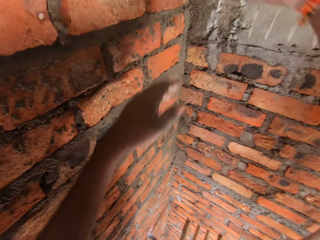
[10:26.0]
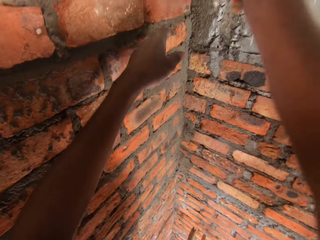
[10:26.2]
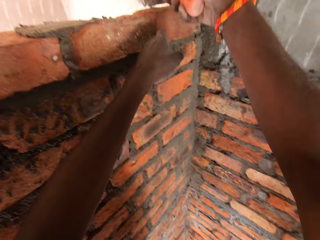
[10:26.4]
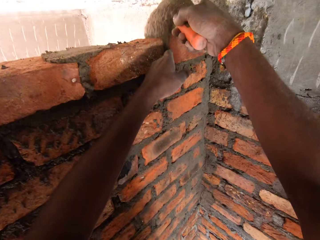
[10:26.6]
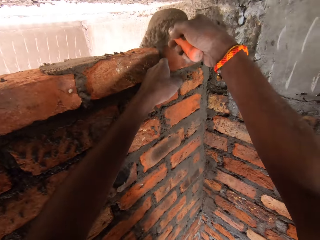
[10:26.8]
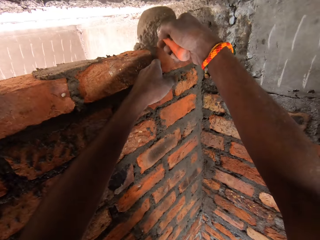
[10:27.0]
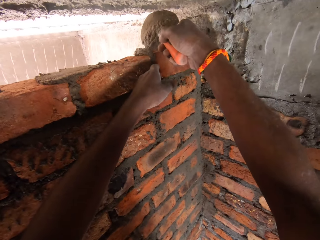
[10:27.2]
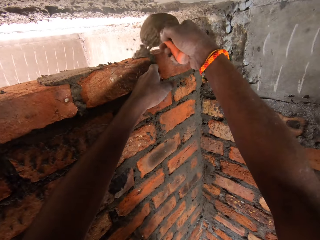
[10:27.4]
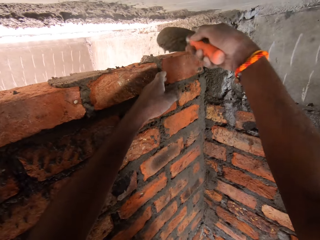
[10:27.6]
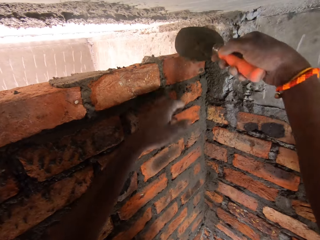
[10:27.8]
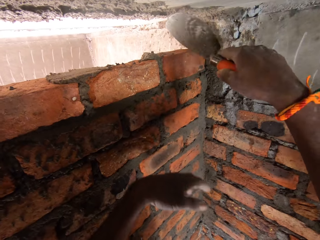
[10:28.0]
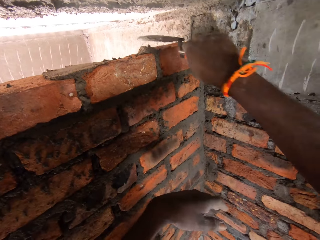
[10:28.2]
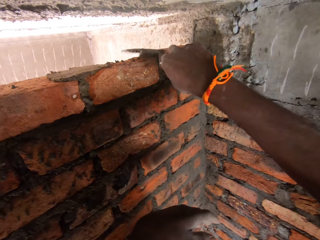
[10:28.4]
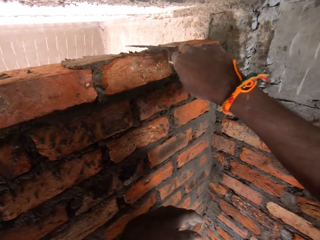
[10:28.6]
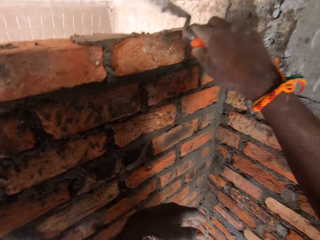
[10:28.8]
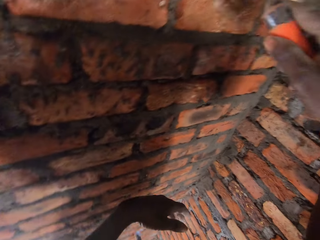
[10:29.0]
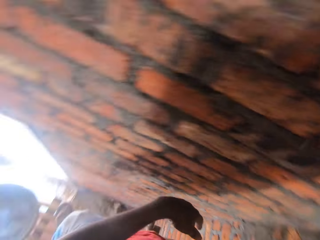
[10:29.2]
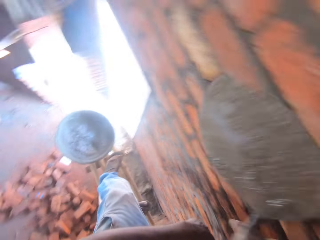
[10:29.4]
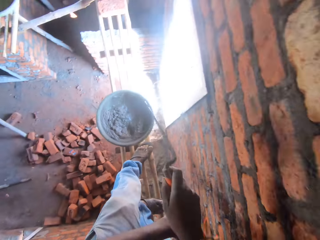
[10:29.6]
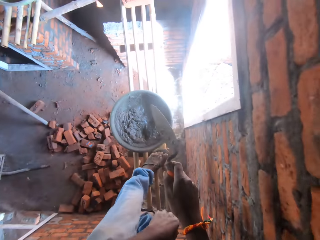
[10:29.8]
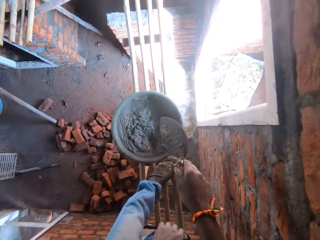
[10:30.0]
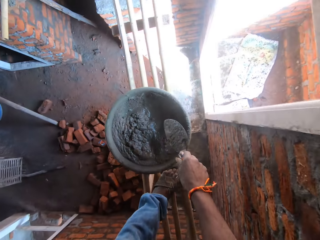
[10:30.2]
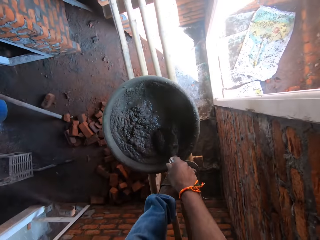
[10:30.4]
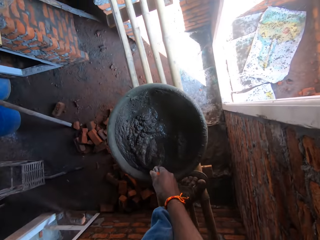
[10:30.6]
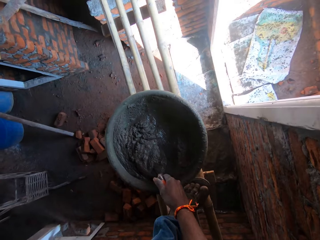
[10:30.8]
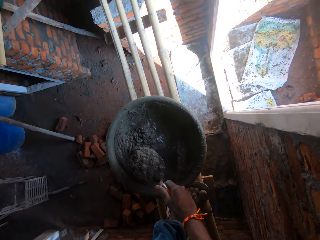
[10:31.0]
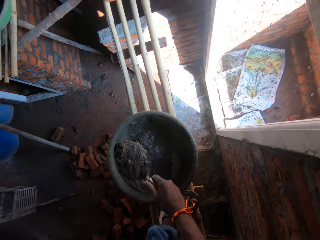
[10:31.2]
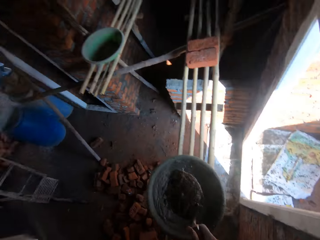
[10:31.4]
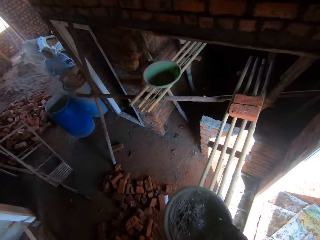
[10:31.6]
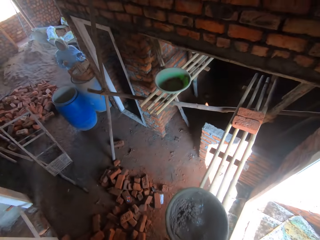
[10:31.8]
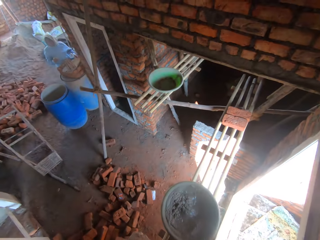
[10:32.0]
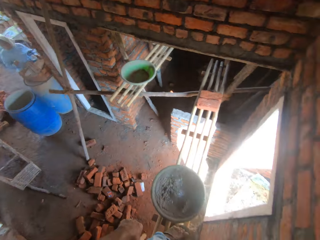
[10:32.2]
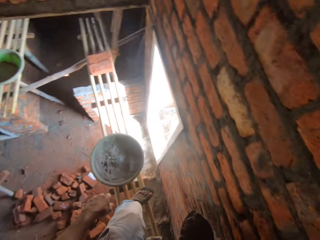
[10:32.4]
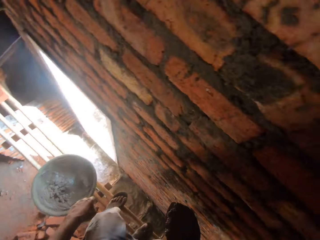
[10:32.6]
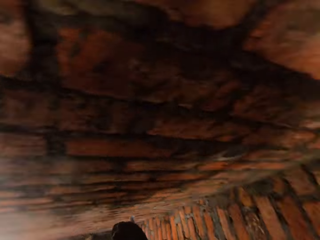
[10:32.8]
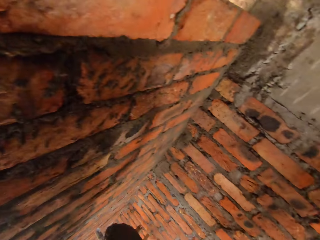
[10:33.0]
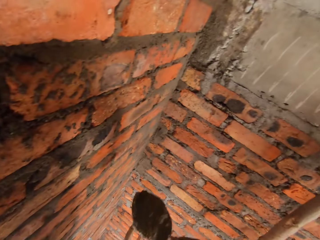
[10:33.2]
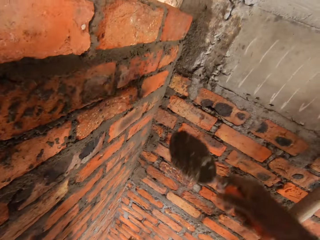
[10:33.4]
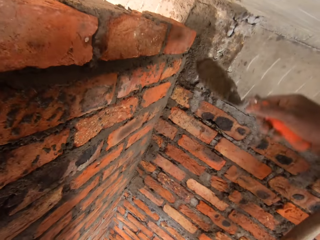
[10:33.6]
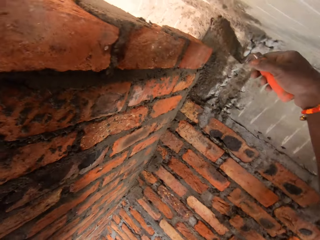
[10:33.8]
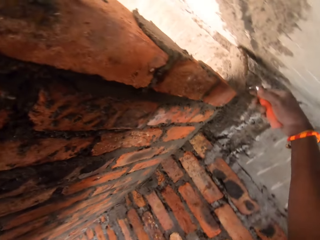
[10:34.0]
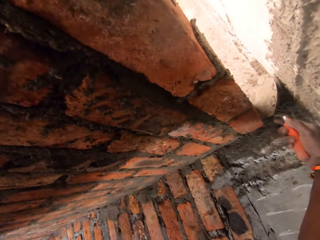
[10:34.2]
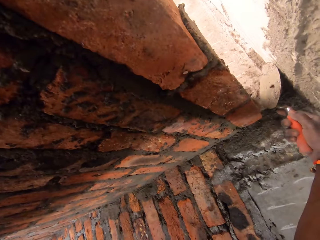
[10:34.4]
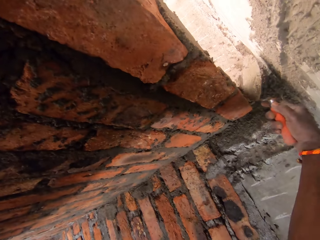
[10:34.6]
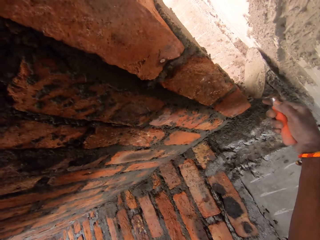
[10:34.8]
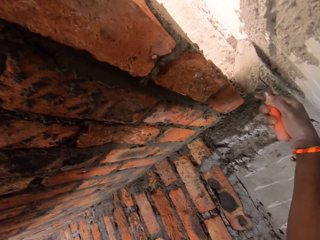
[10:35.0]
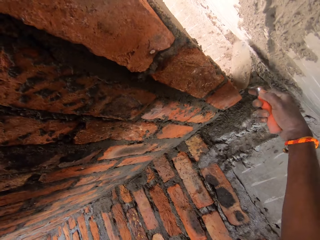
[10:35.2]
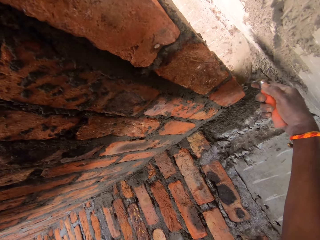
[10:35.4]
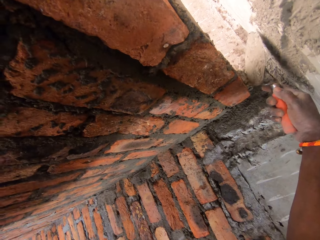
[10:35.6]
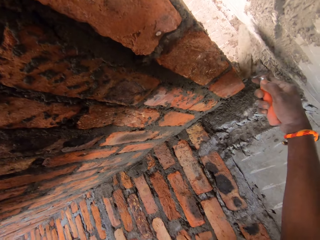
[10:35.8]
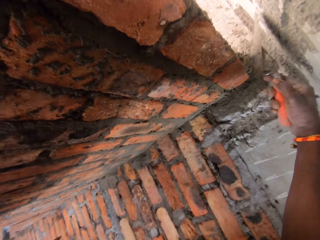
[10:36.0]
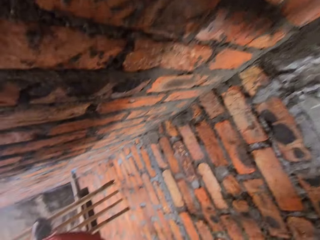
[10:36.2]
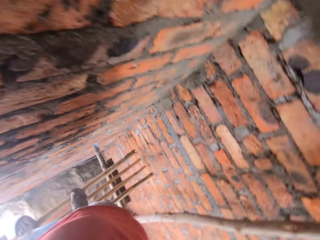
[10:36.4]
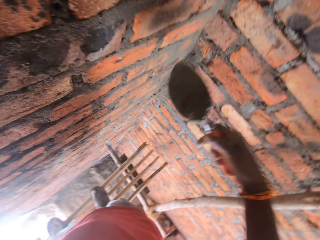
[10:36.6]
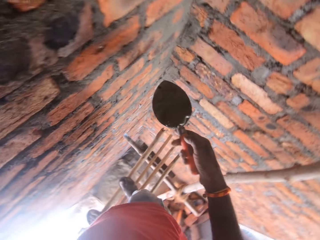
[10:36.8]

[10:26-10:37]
The camera wearer puts the mortar in the joint on the wall with a trowel. They spread the mortar with the trowel. They scoop the mortar with the trowel from the basin. They look at a woman. The camera wearer puts the mortar on the brick with the trowel.

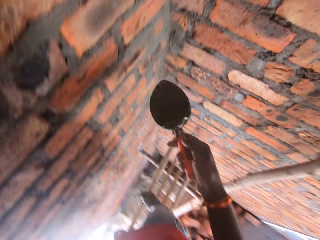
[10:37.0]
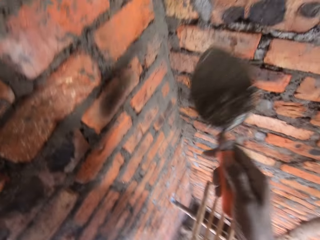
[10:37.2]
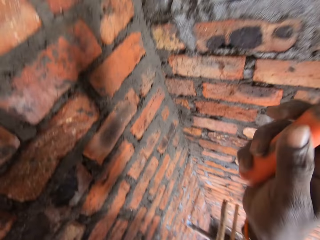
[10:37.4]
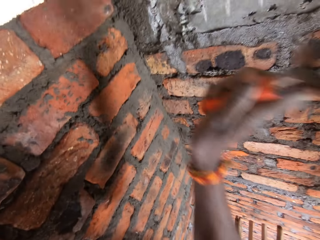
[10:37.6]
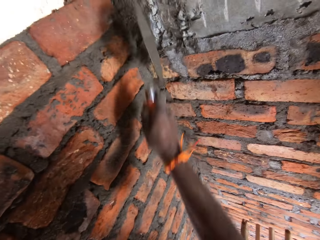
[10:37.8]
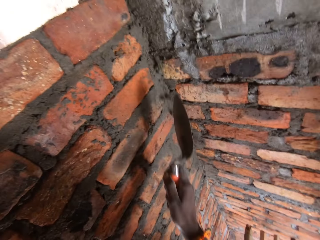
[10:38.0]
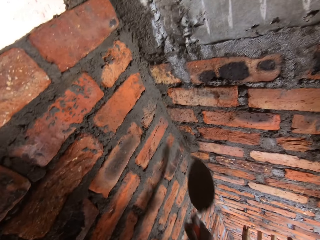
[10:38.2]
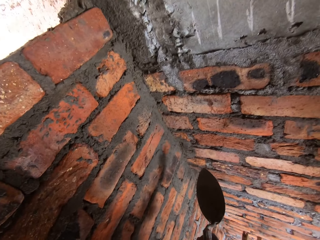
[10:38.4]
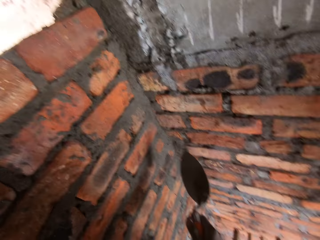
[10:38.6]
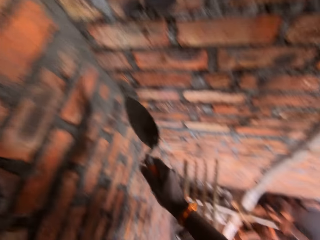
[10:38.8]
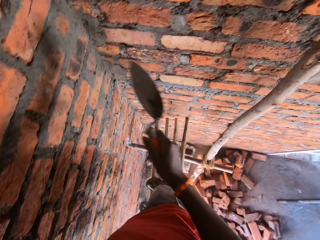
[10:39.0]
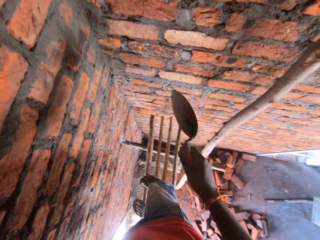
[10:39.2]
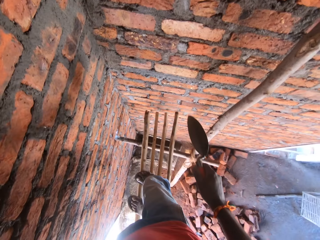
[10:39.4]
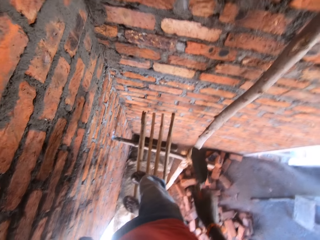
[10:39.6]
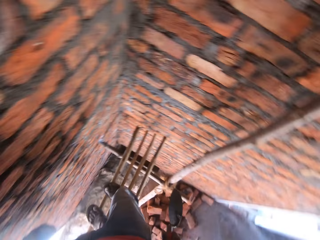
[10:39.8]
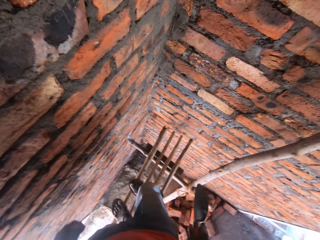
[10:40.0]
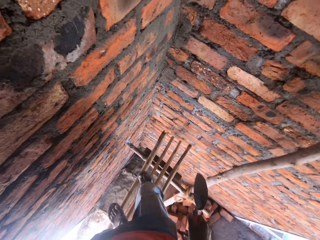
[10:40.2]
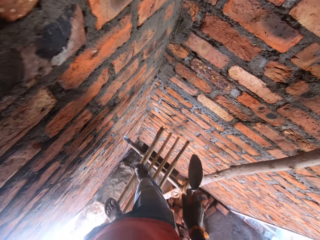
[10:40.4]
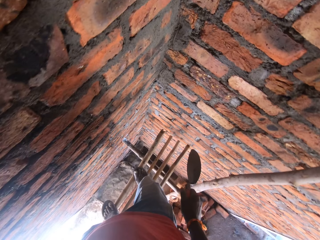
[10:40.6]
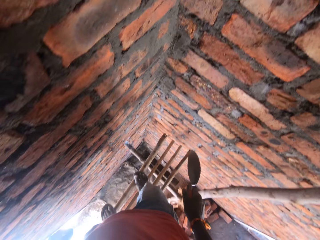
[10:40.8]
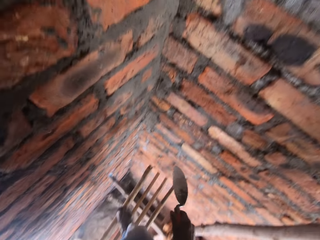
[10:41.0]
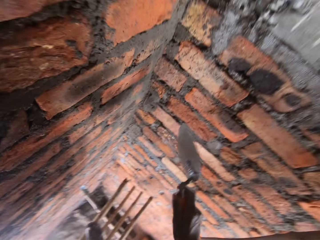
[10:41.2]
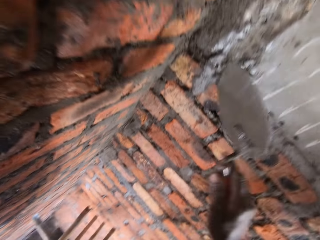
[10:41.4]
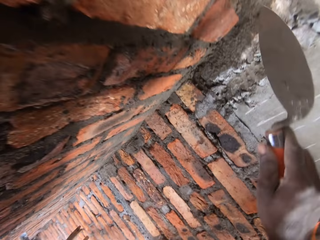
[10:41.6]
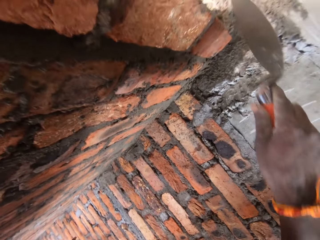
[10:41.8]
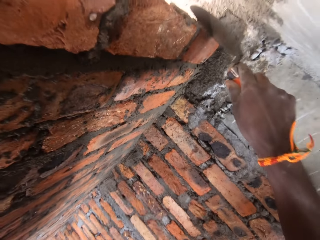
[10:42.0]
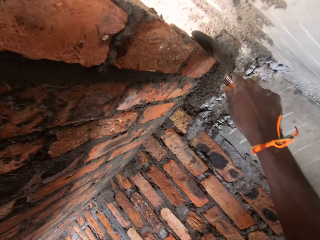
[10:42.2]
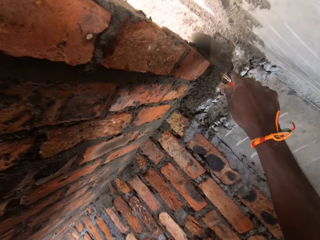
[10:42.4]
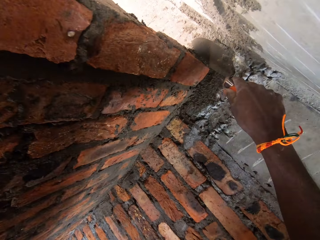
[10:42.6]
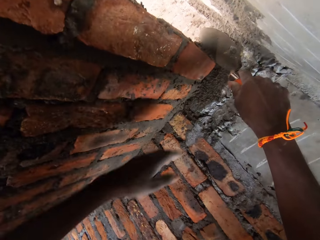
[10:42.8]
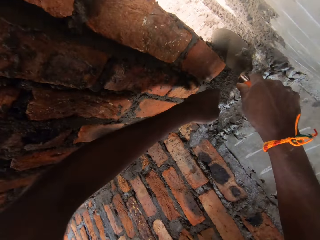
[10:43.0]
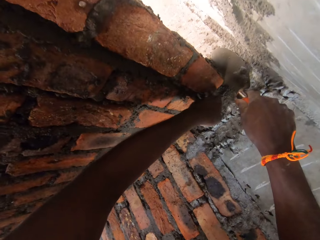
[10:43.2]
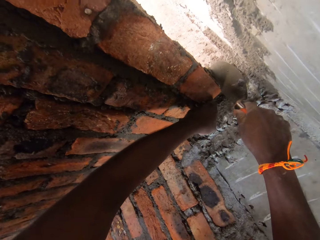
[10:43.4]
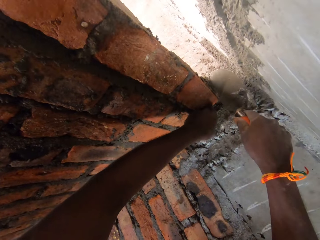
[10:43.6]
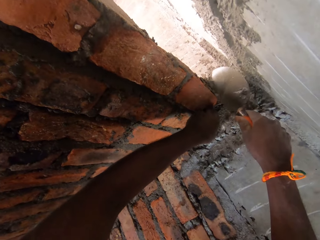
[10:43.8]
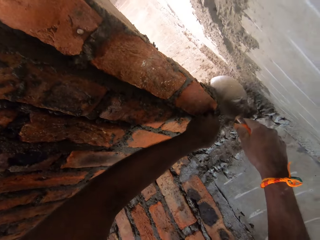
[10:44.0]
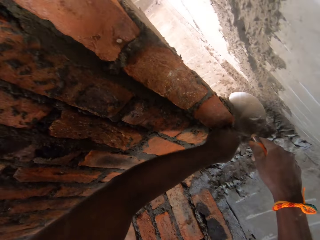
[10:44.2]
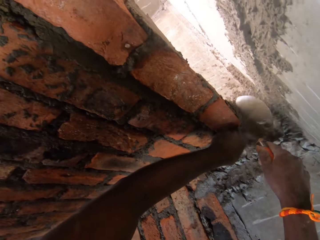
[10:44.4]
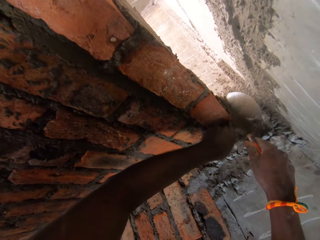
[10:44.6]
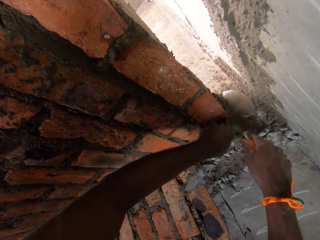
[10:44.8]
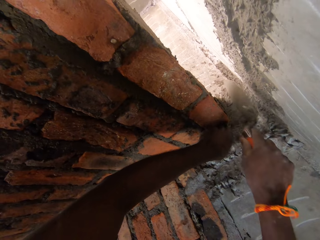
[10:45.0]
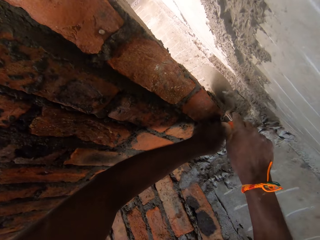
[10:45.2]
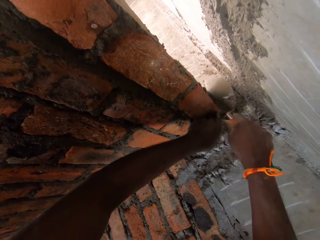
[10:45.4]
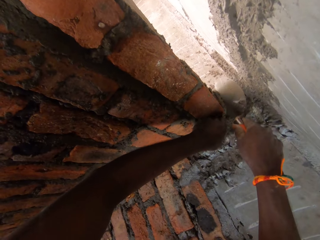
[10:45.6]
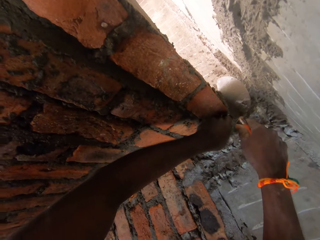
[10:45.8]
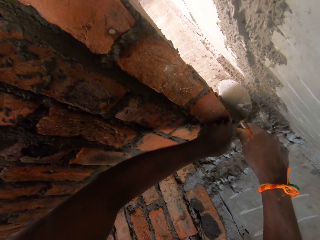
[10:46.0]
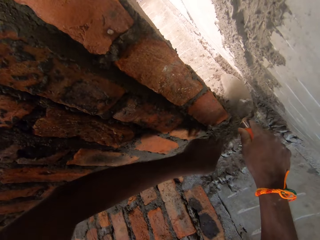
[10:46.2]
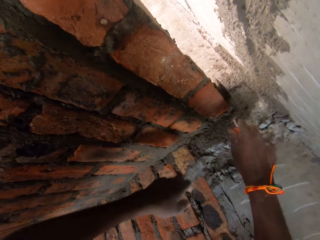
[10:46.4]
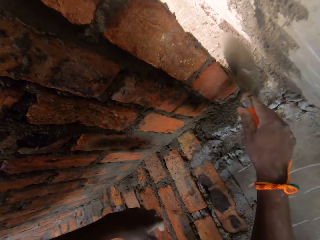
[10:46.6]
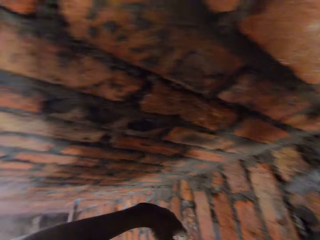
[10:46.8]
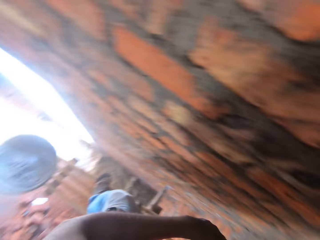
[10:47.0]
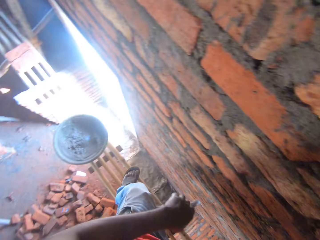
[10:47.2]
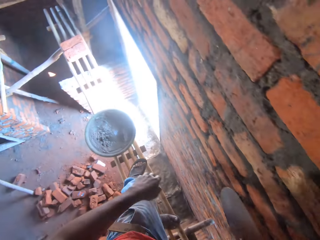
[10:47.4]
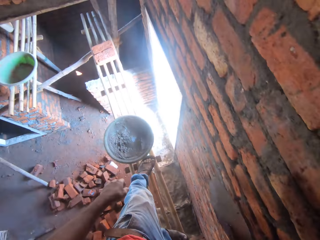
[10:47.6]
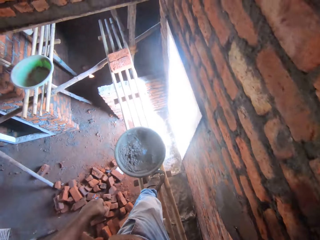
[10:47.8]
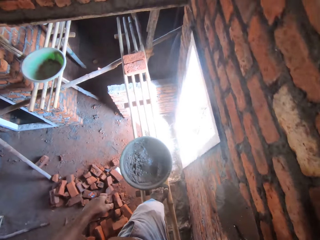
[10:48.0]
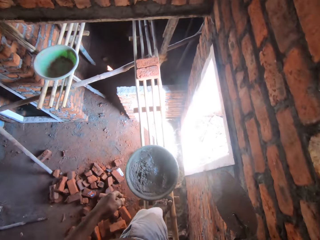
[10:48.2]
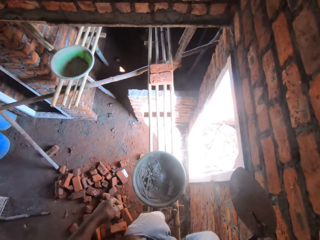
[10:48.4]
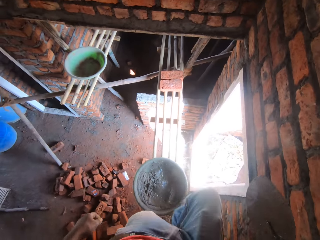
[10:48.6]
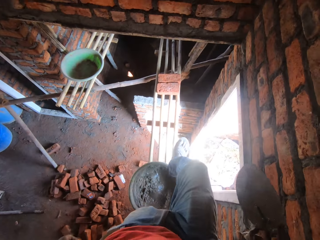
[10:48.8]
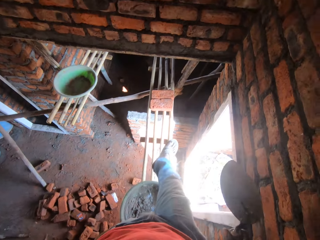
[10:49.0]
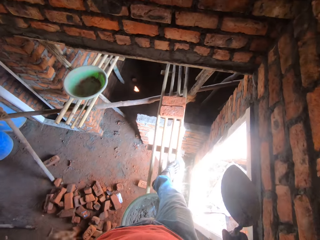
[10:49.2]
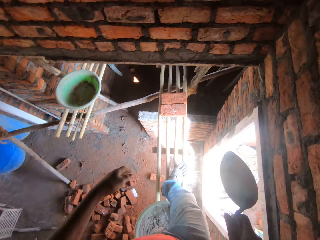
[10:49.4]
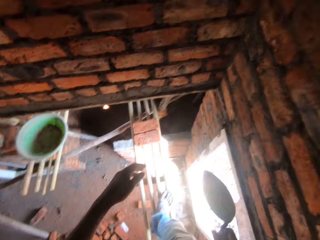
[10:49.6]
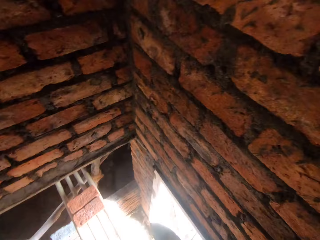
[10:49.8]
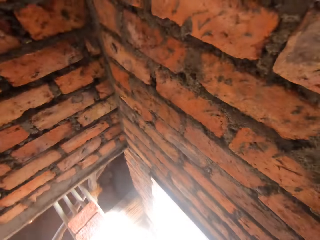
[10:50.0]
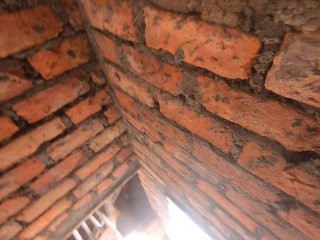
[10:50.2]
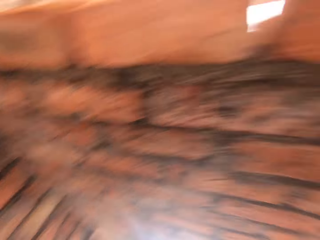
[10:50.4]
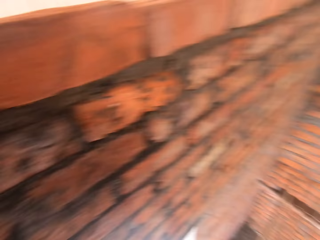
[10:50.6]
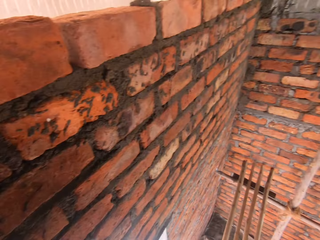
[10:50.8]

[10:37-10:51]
The camera wearer pastes the mortar or concrete on the wall. They look around. They put the mortar in the joint. They spread the concrete. They hold the brick with the left hand. They walk on the ladder. They move around. They turn around.
